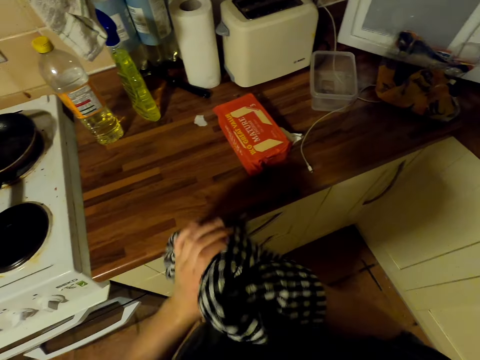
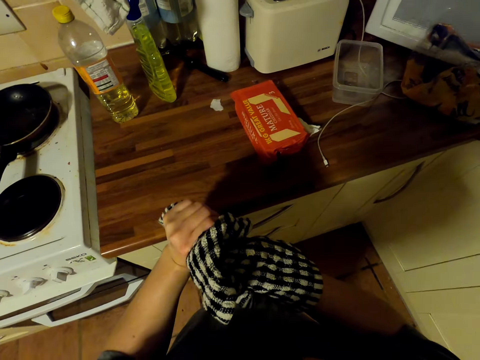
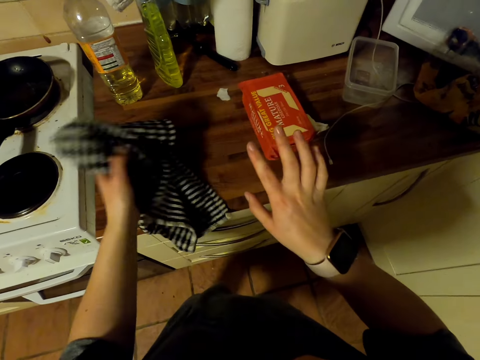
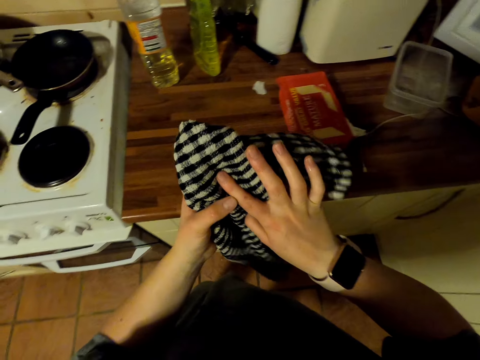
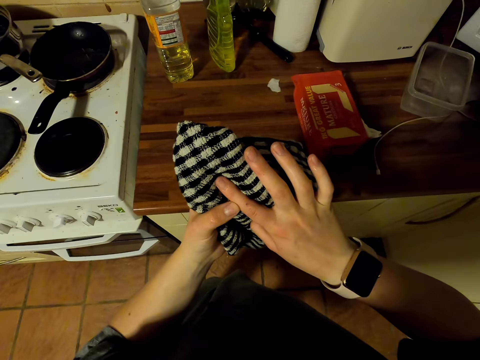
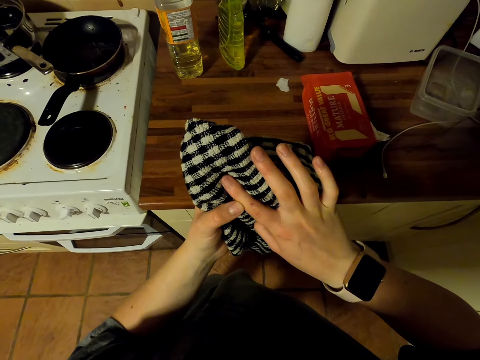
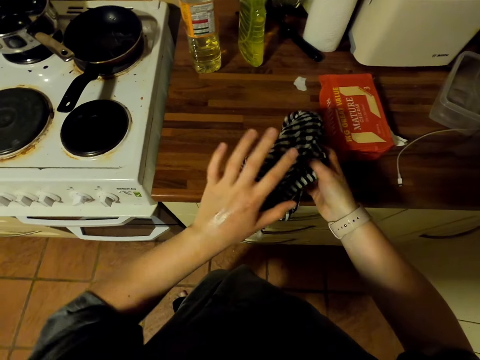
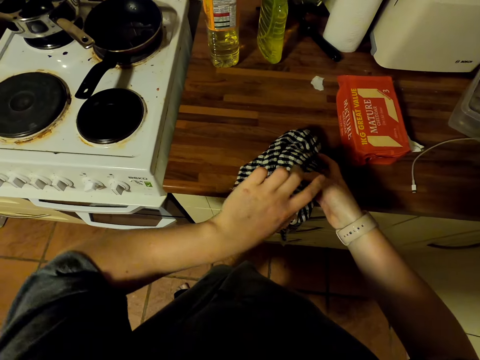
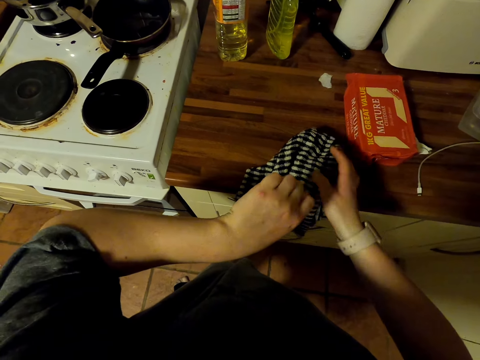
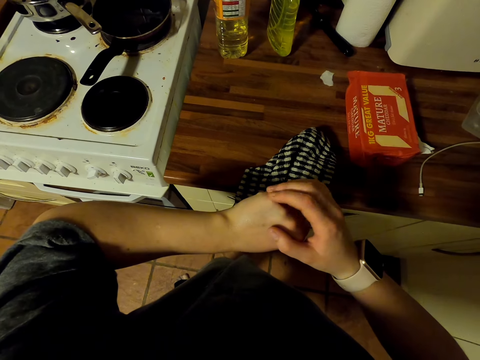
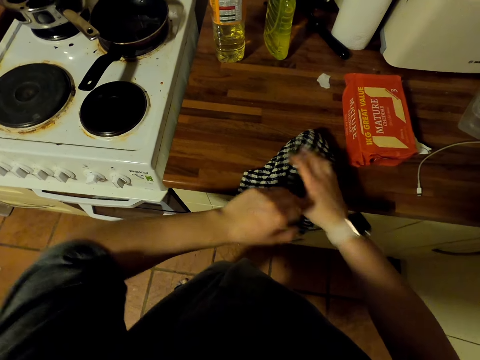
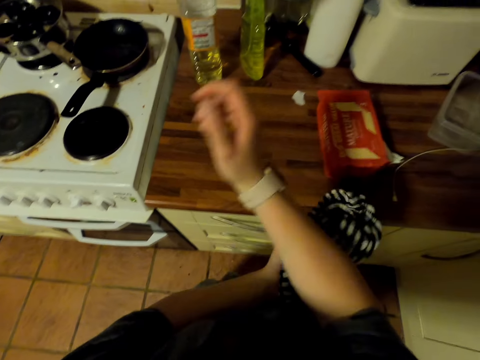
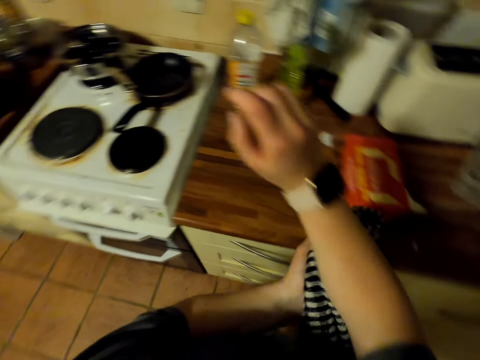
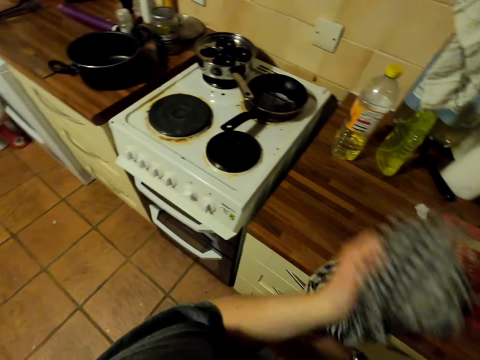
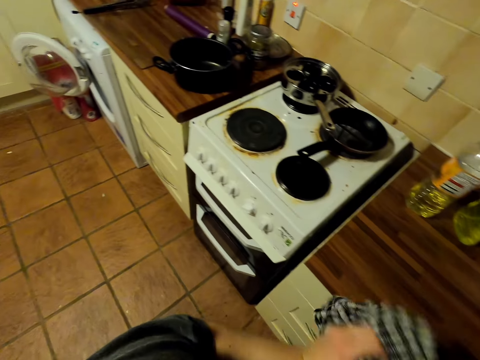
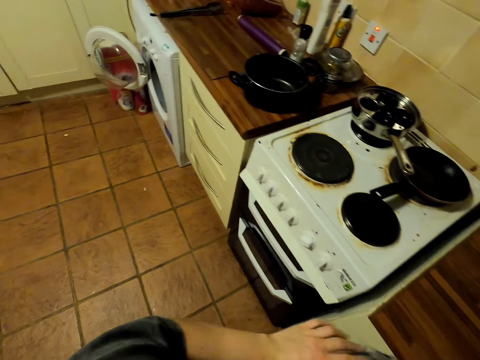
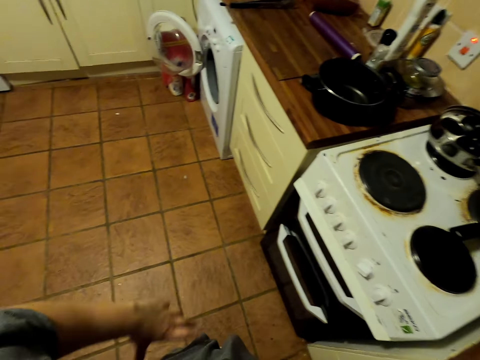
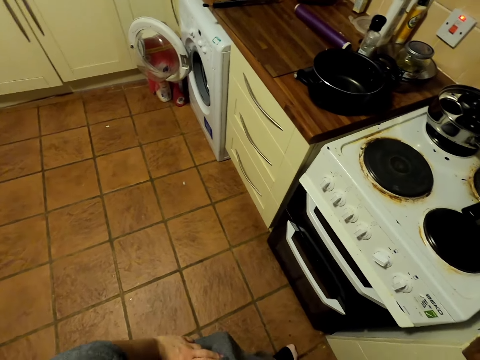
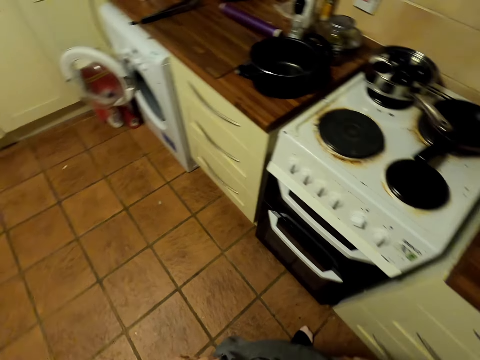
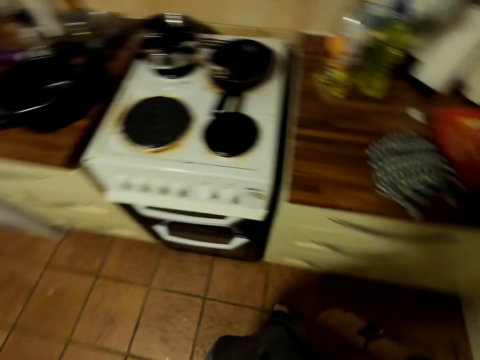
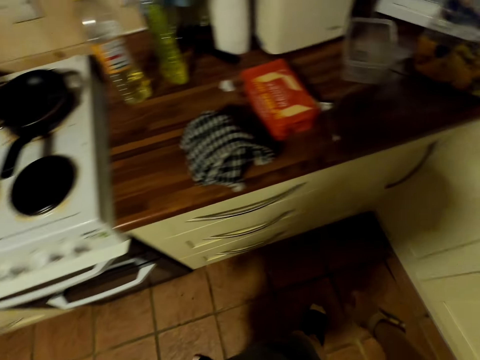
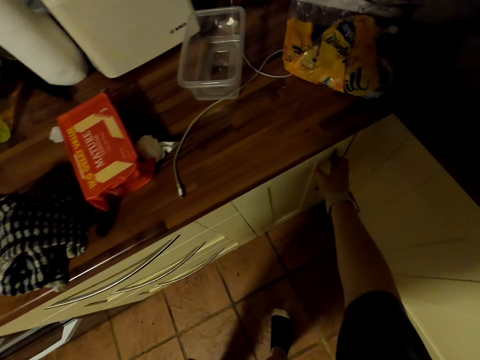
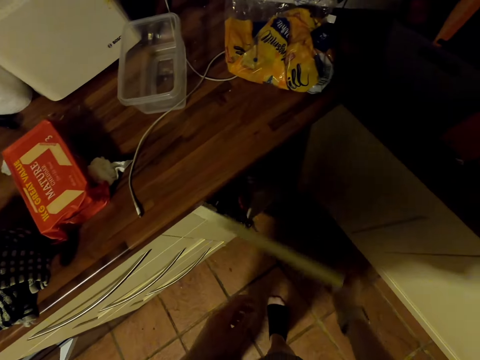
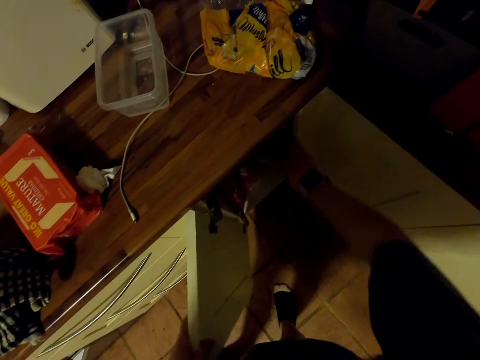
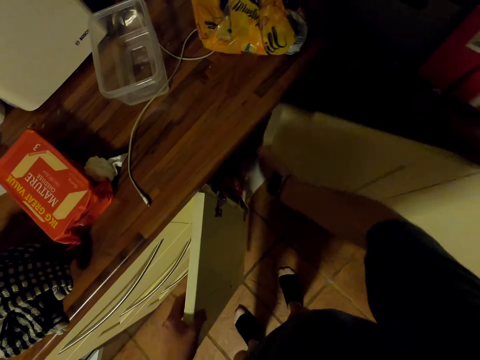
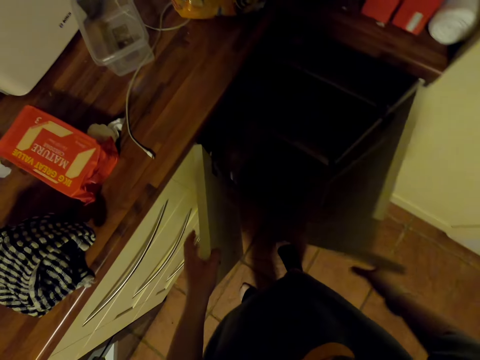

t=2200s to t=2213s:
The camera wearer looks at hands. They put a kitchen towel on the countertop. They touch hand. They pick up the kitchen towel on the countertop. They wipe hands with the kitchen towel. They look around. They move around. They open the cabinet doors.

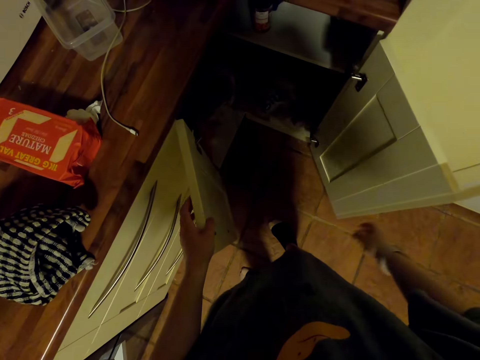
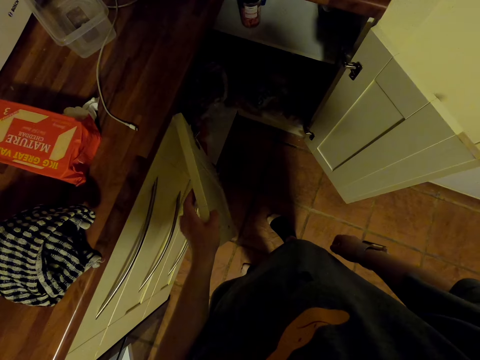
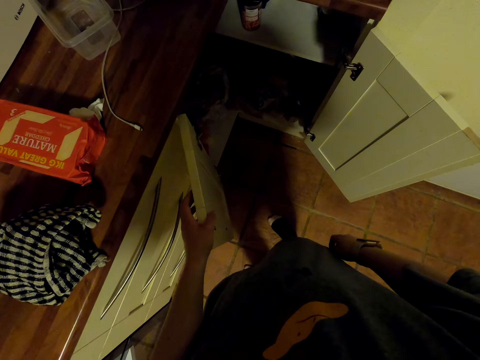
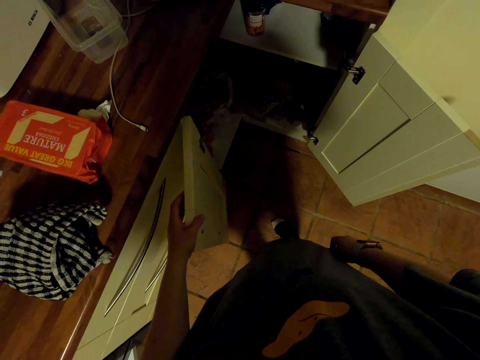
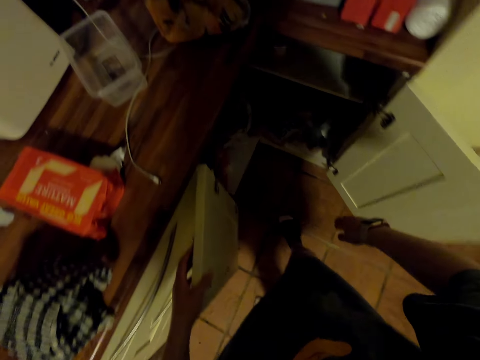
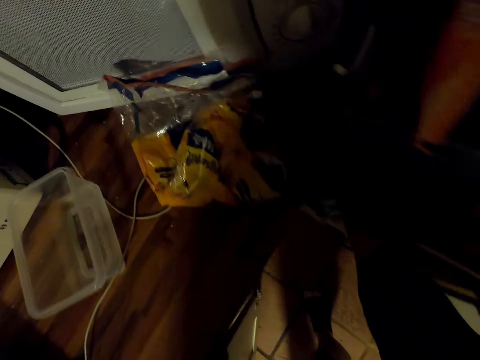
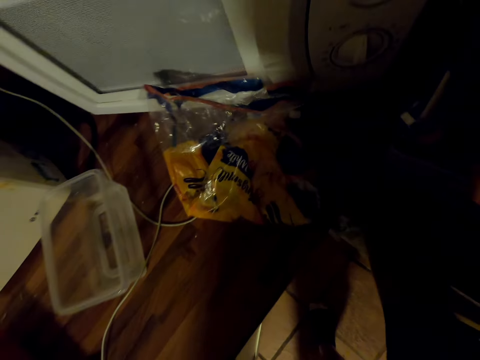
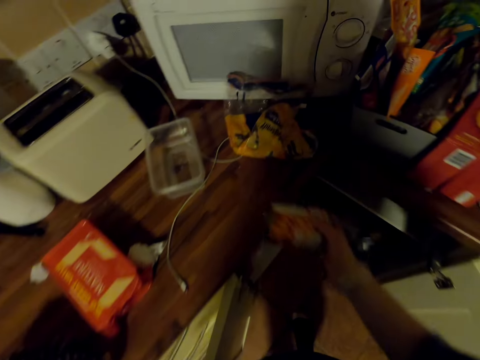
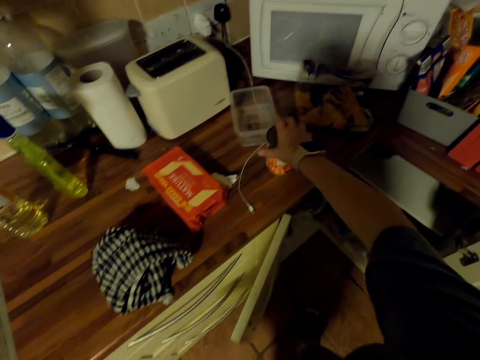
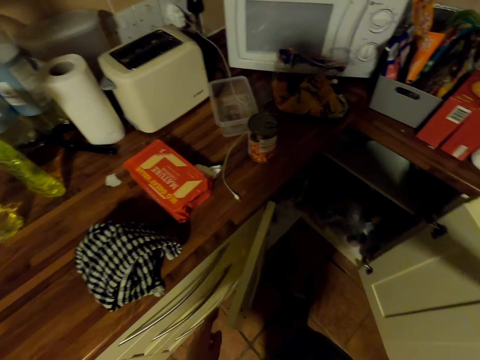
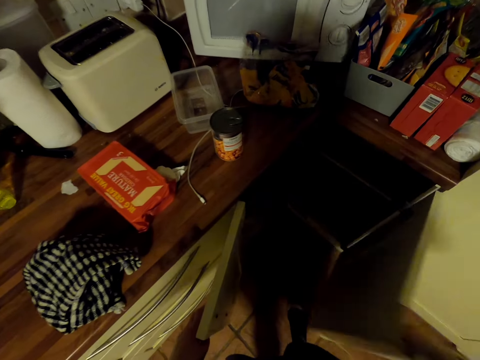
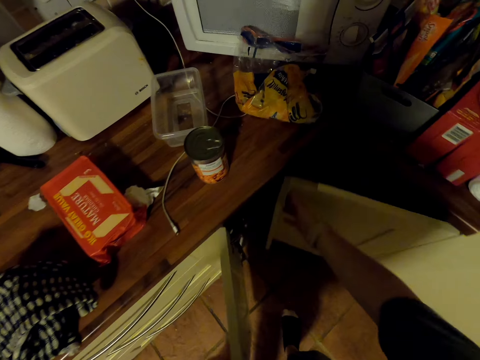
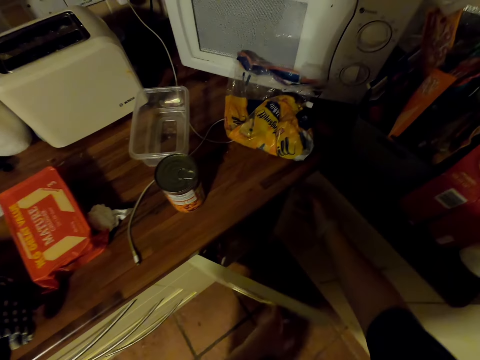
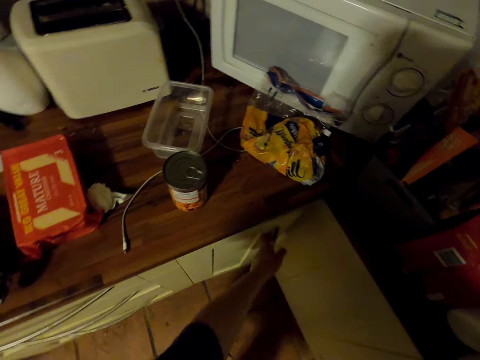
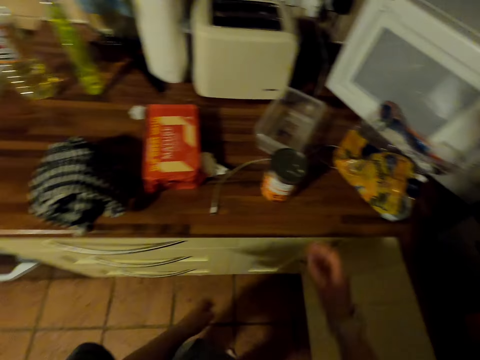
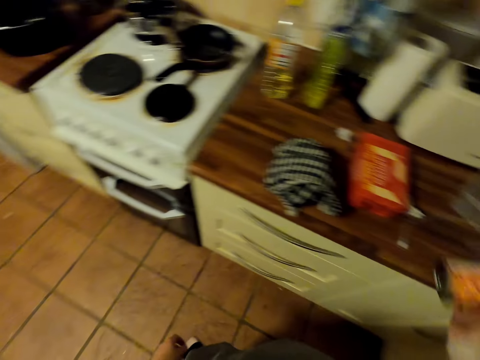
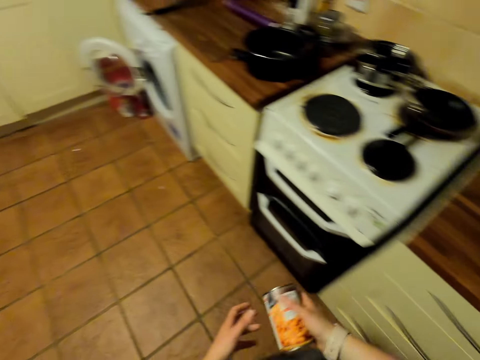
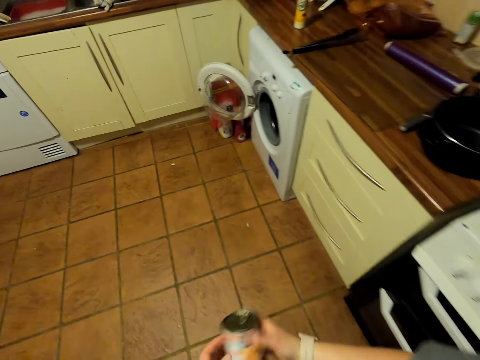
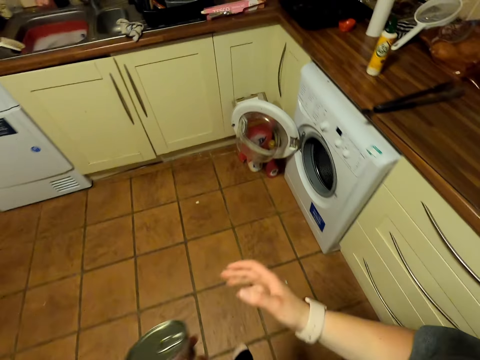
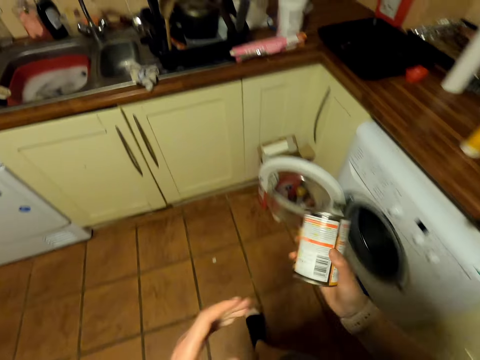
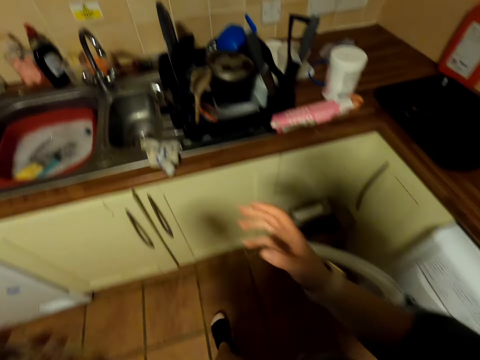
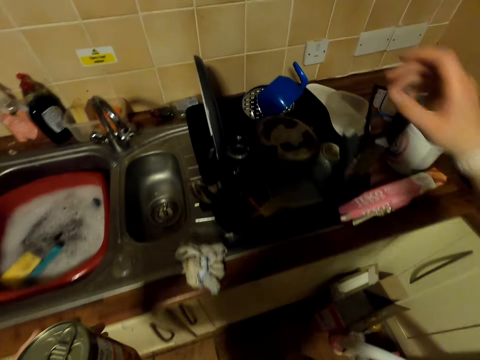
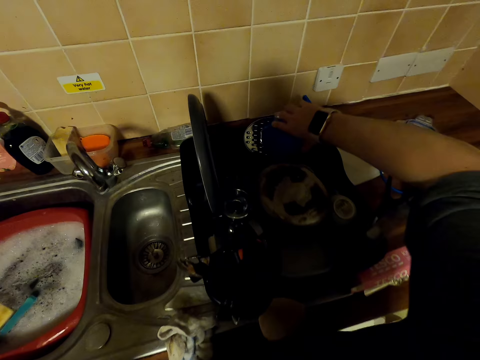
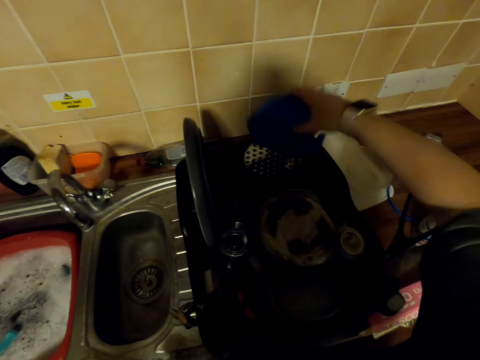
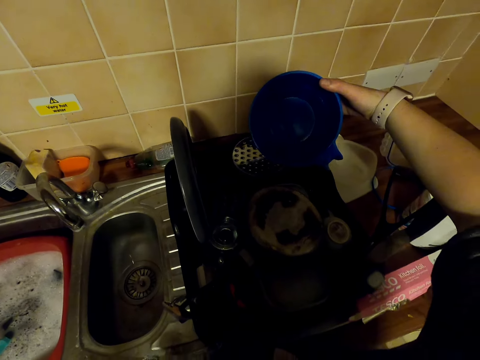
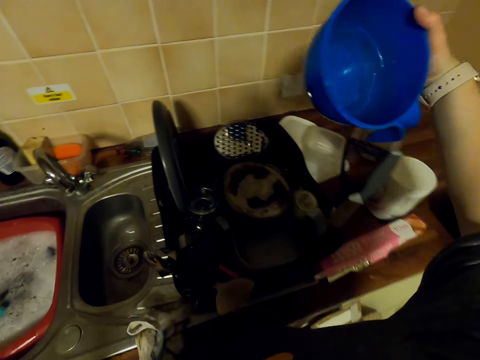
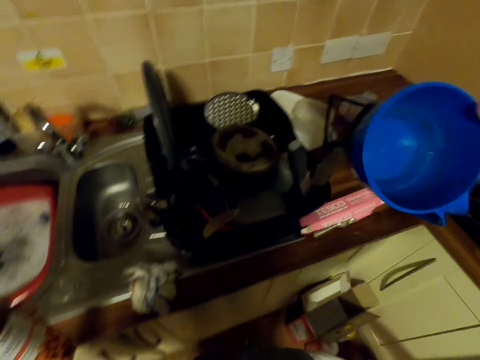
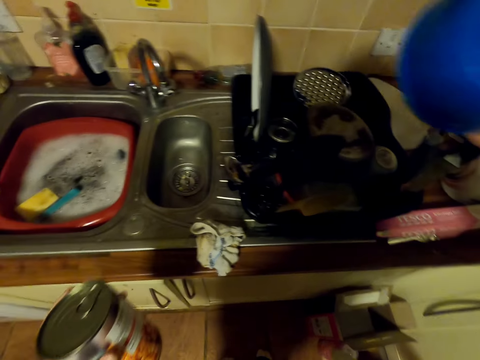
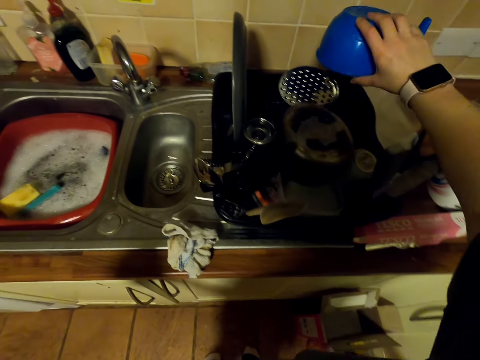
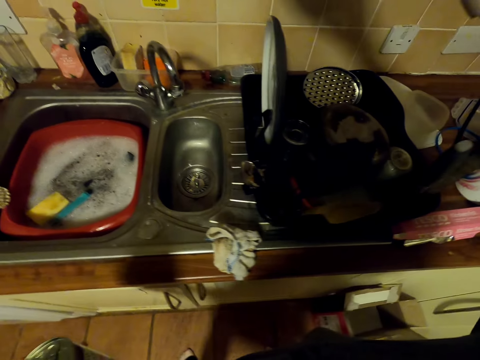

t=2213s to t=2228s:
The camera wearer looks in the cabinet. They bend downwards. They pick up a can of baked beans in the cabinet. They put the can on the countertop. They close the cabinet doors. They carry the beans. They pick up the can on the countertop. They walk around. They move the can around. They pick up a jug in the dishrack. They look at the jug. They move hand around.
